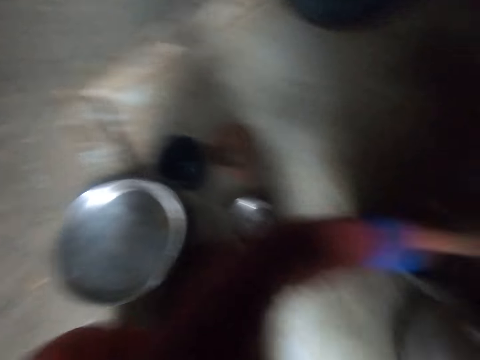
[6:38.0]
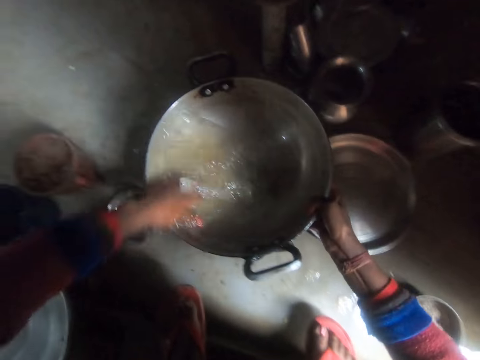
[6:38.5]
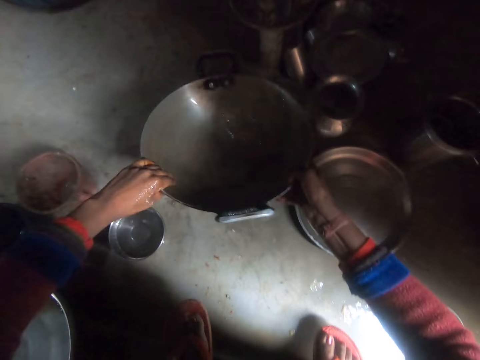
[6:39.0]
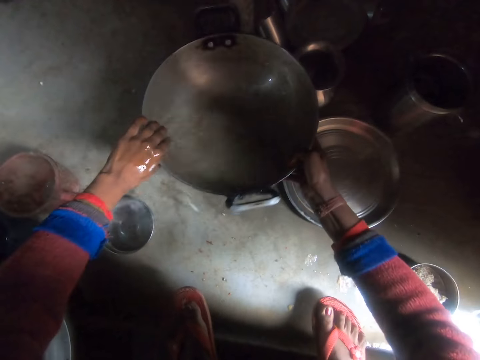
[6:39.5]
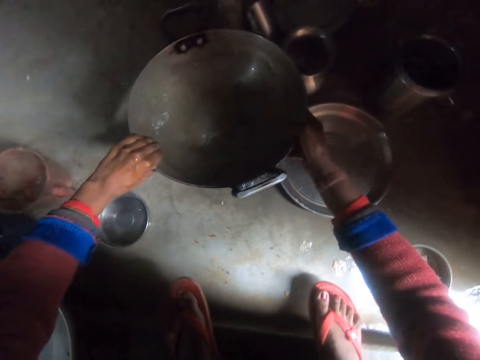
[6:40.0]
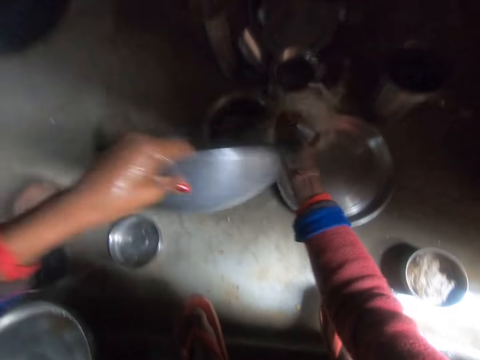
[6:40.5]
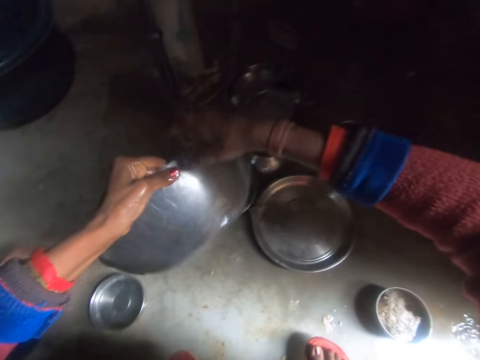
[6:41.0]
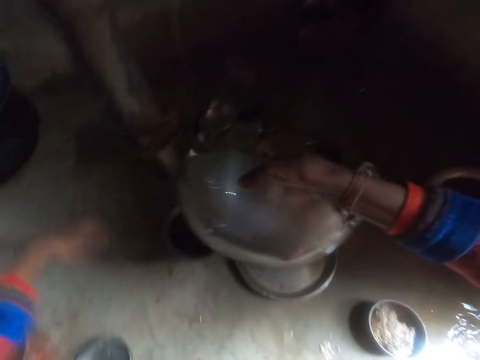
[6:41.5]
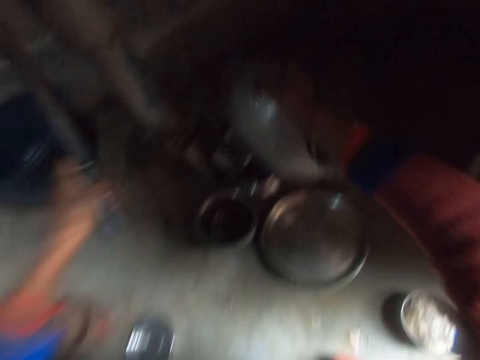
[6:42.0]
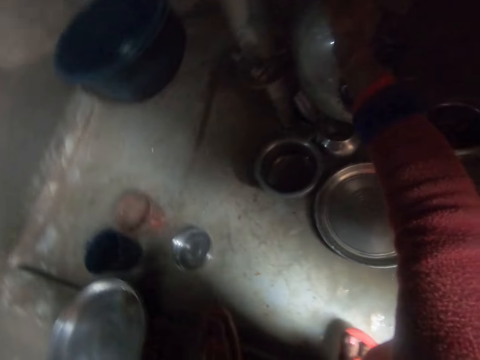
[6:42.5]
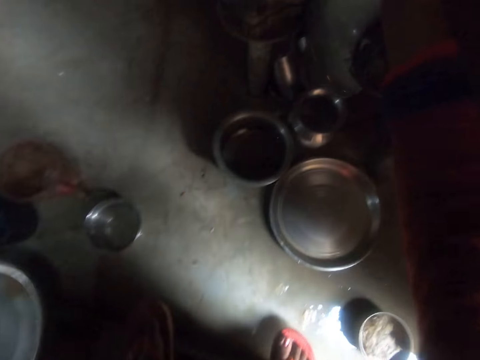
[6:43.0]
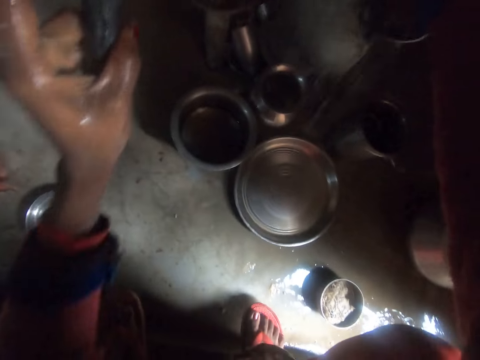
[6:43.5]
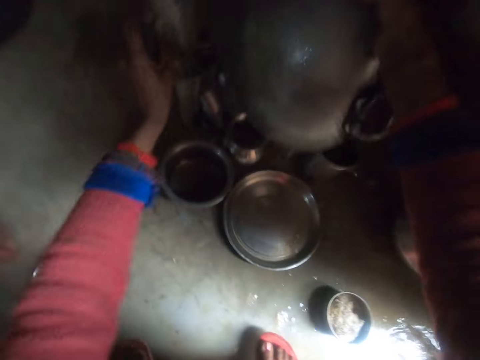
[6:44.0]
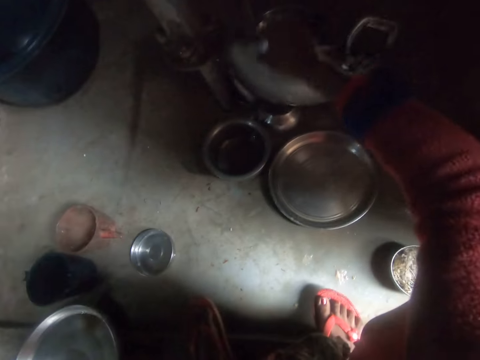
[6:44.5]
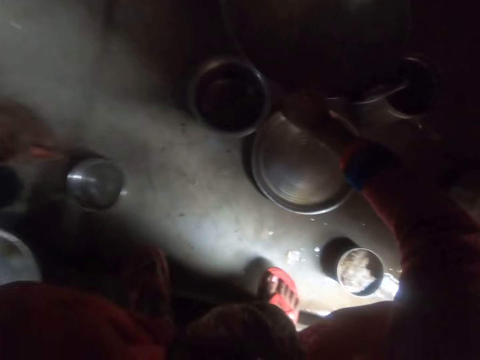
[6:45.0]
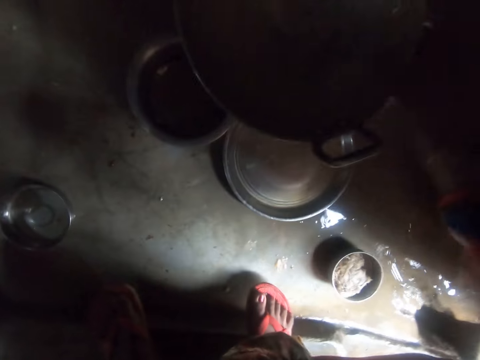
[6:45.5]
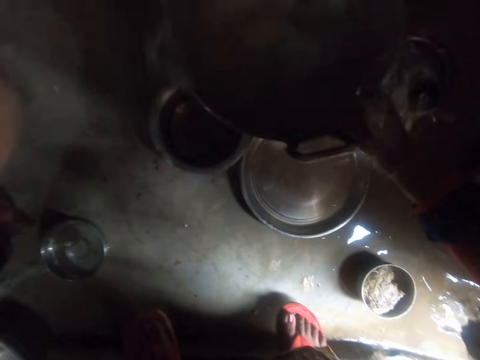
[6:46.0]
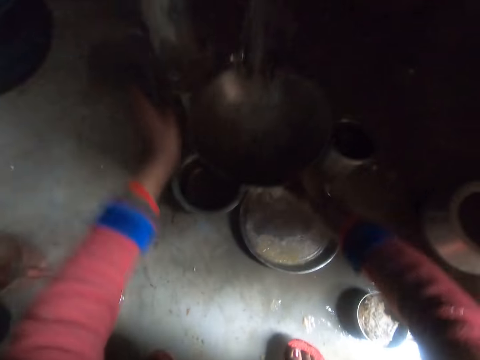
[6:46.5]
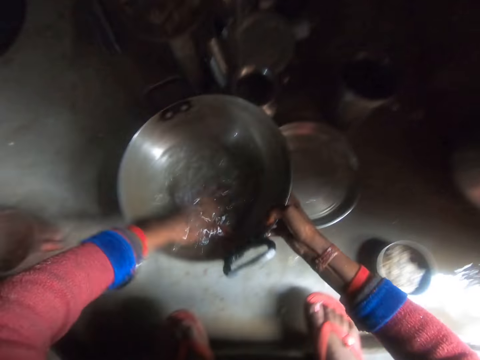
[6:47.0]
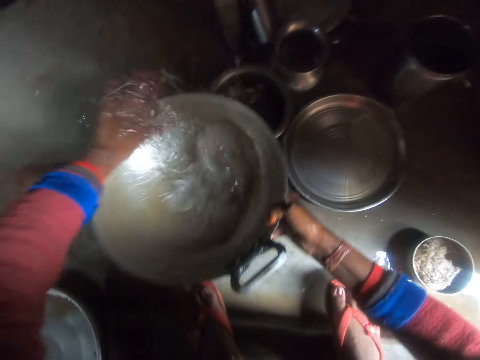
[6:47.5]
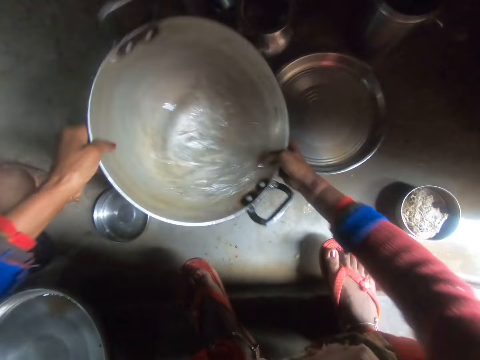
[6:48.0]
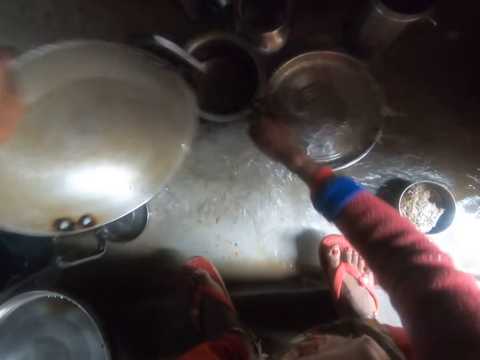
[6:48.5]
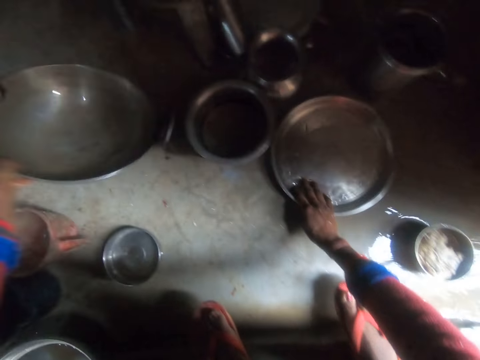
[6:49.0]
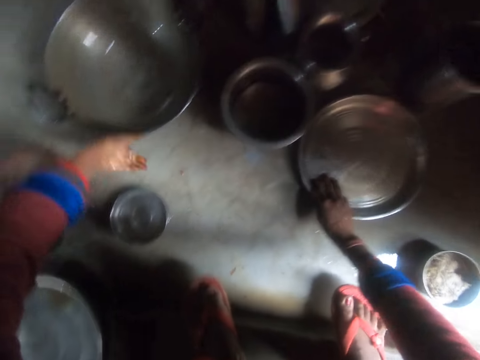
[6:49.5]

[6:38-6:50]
The camera wearer turns around. They rinse the wok. They clean the wok. They pull a lever. They move around. They pump water into the wok. They clean the wok. They rinse the wok. They drop the wok.

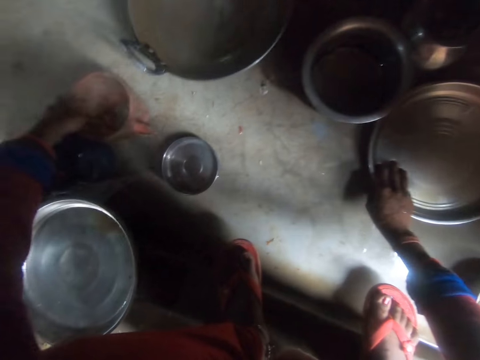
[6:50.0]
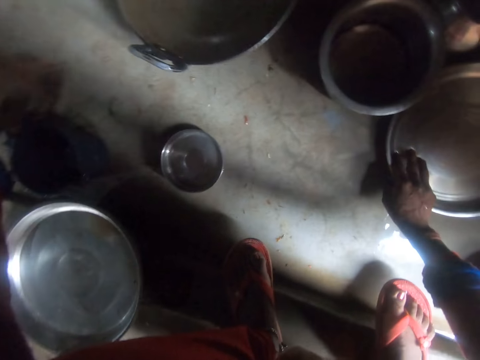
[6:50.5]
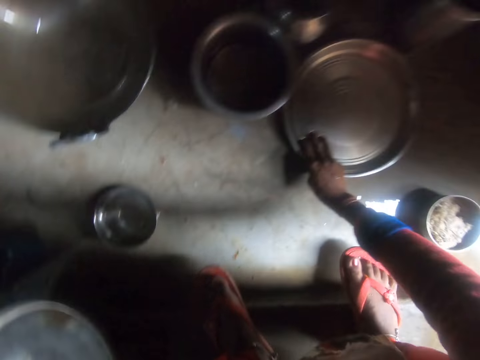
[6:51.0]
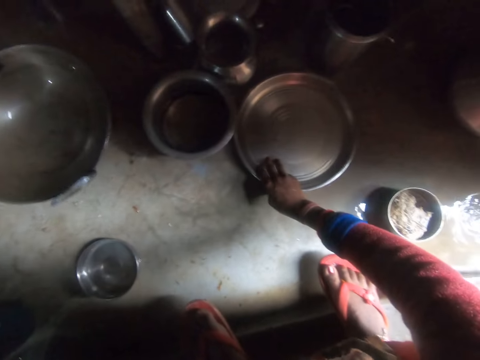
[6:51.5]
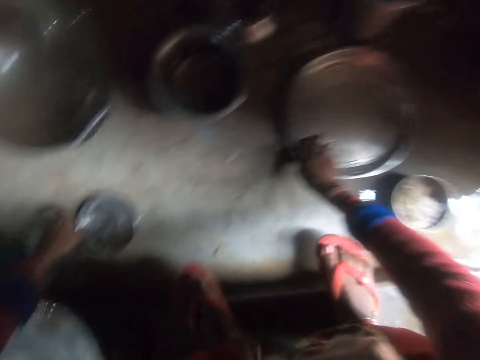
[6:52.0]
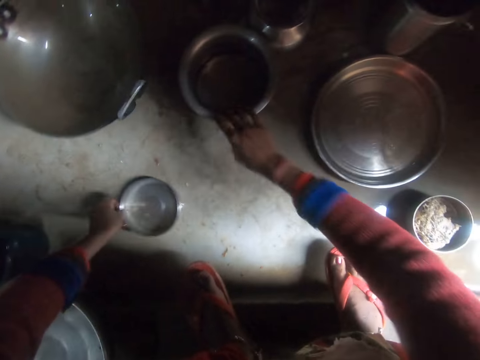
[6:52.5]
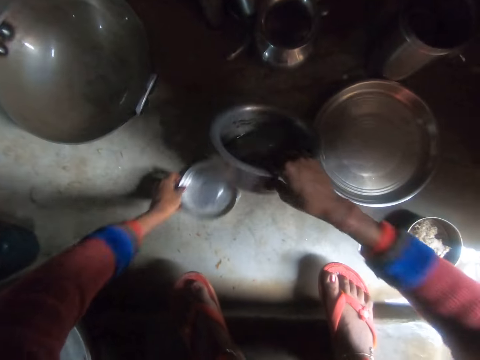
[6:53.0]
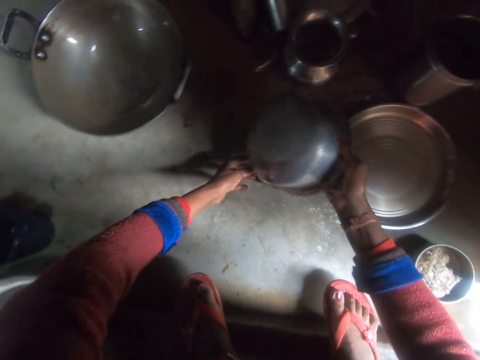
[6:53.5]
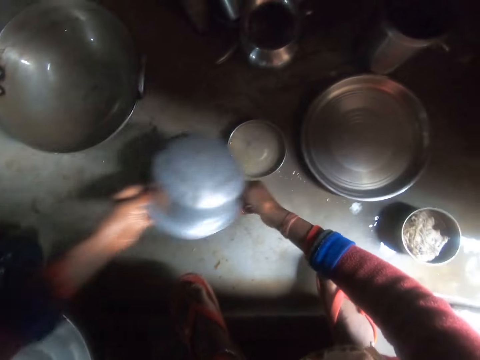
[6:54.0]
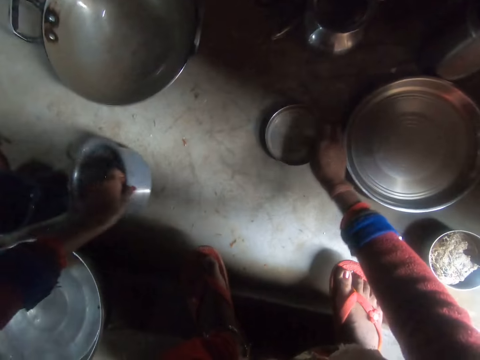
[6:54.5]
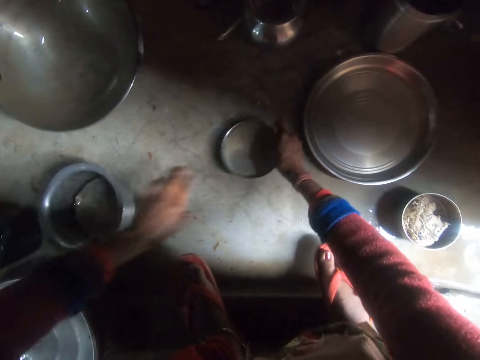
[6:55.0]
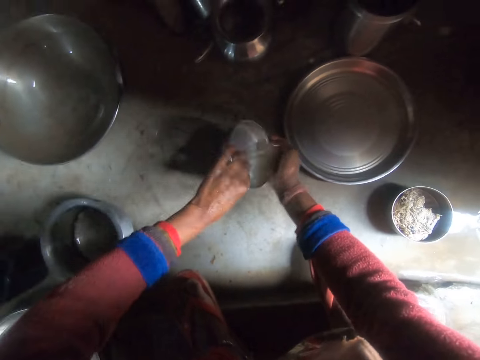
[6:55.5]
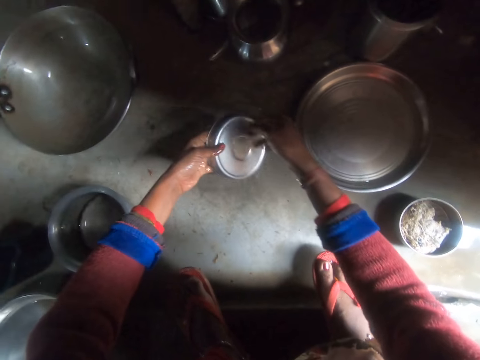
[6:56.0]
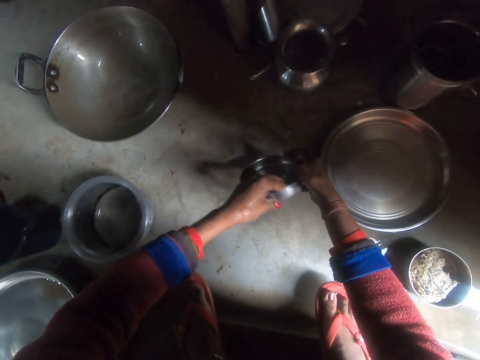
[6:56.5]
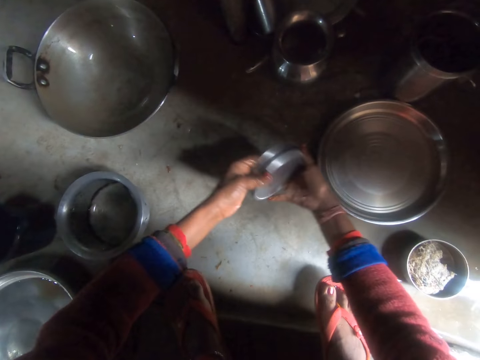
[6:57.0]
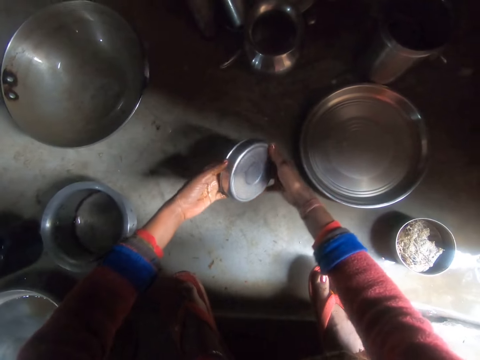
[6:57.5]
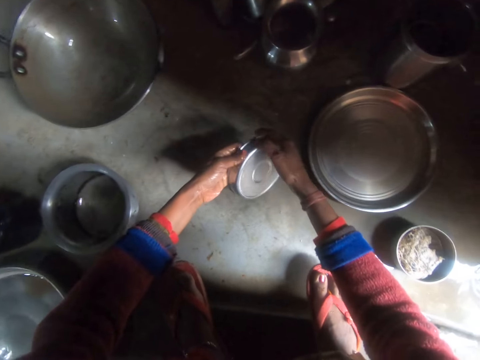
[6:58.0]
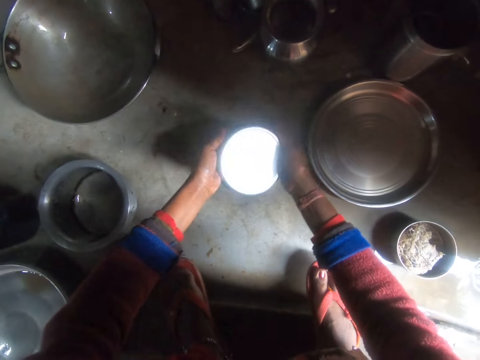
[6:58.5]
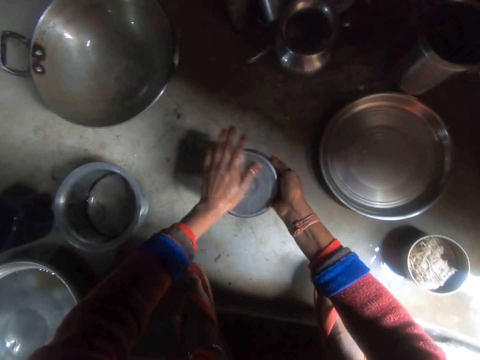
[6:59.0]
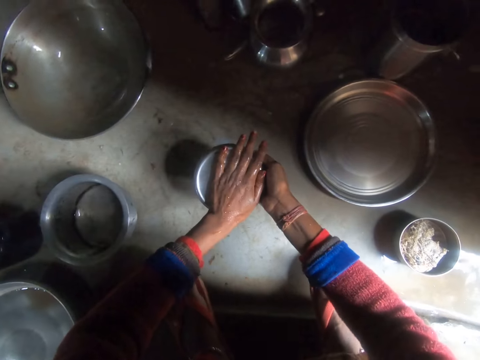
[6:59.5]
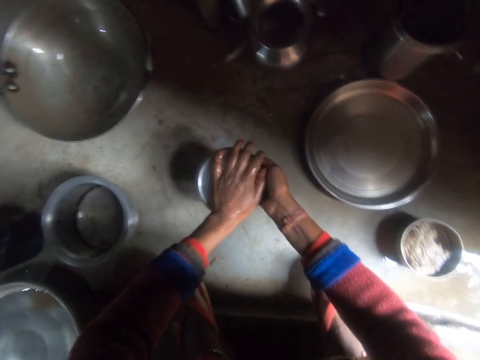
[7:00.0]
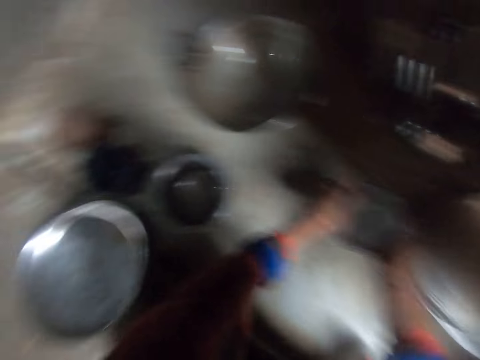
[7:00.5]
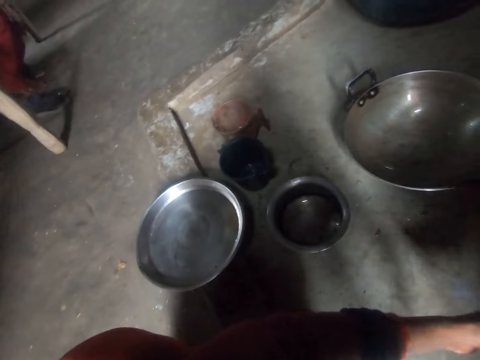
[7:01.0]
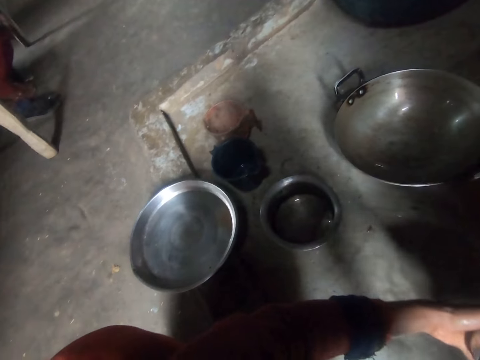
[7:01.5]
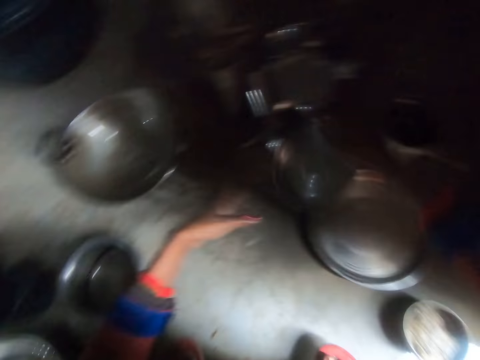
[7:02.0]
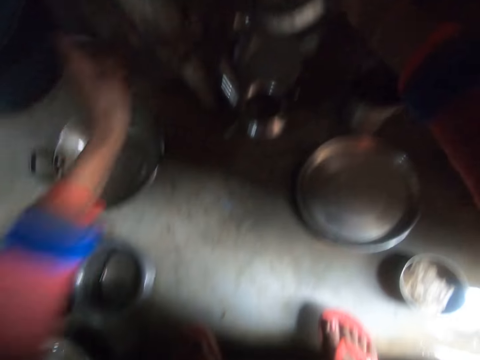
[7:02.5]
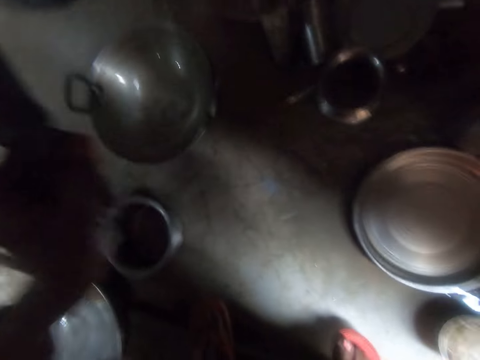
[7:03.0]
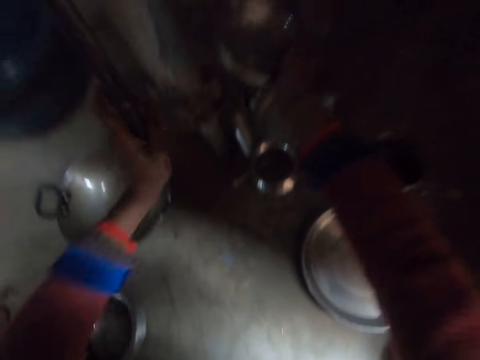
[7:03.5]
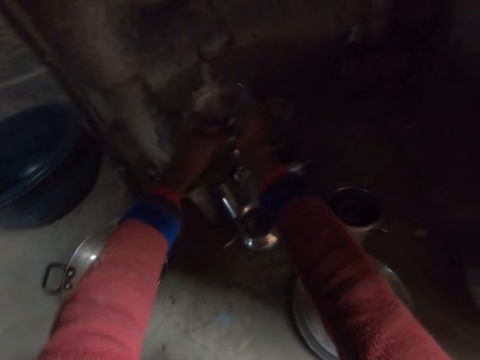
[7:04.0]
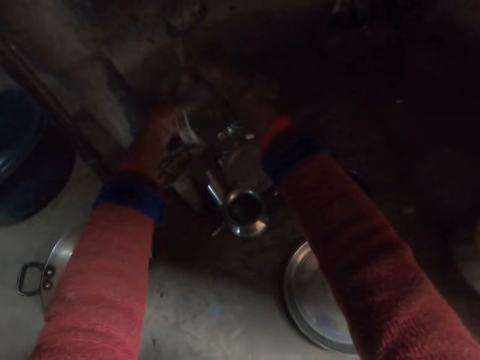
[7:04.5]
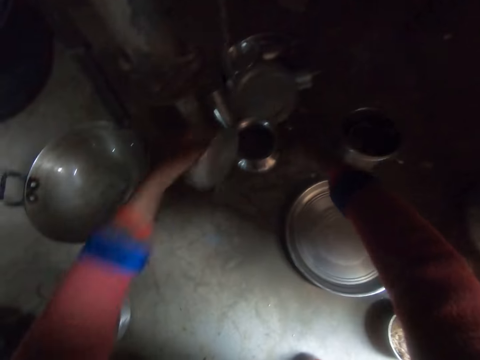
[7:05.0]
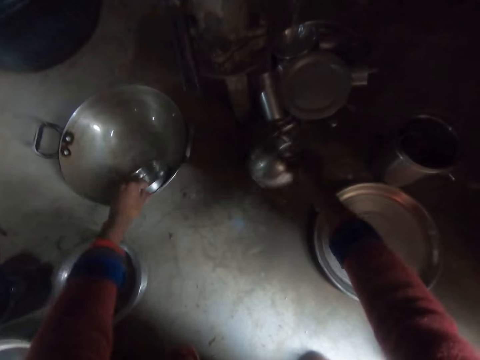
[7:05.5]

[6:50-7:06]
The camera wearer moves a plastic cup. They shift a tray. They pick up the tray. They pick up the tray again. They pour water from the stainless steel pot to the tray. They pick up the tray. They pick up the lid of the stainless bucket. They rinse the lid of the stainless bucket. They clean the tray. They move around. They clean the tray. They pump water into the lid of the stainless bucket. They rinse the lid of the stainless bucket. They put the tray on the wok. They drop the lid of the stainless bucket.
